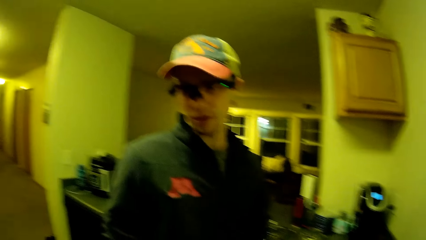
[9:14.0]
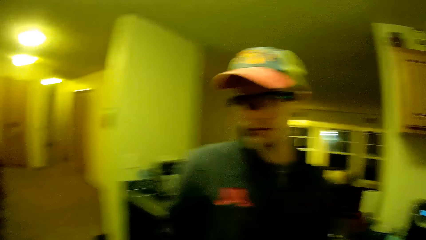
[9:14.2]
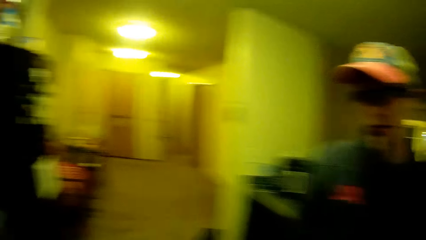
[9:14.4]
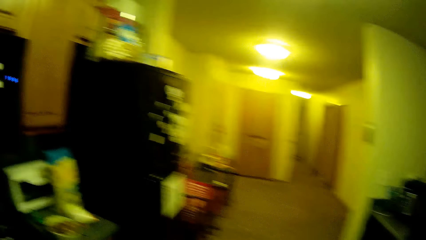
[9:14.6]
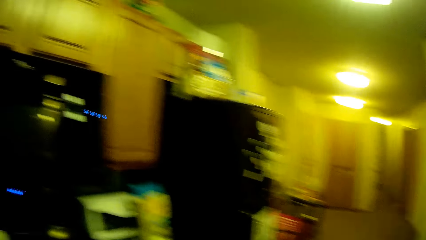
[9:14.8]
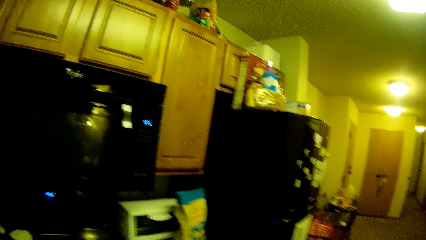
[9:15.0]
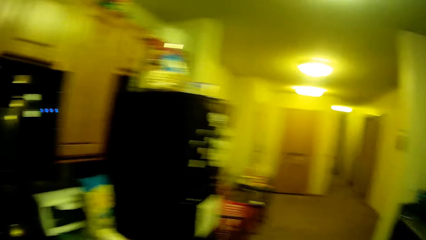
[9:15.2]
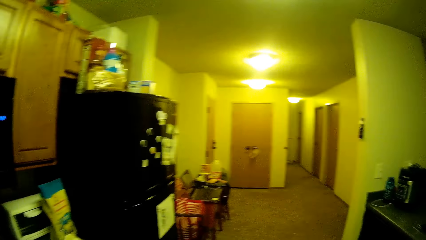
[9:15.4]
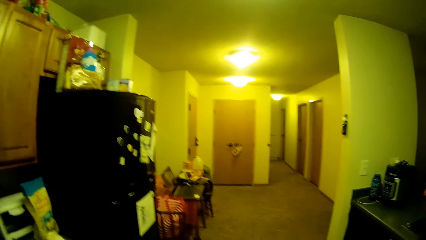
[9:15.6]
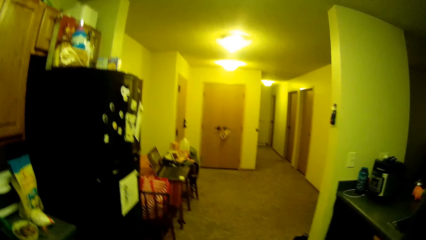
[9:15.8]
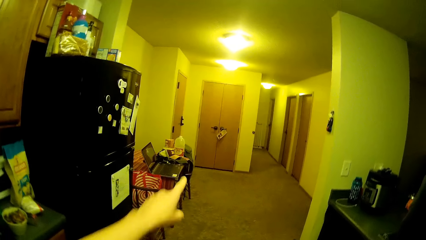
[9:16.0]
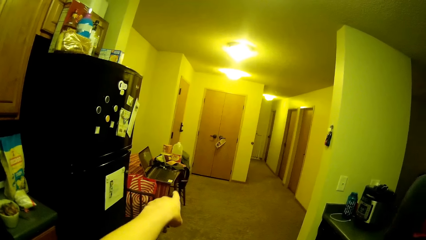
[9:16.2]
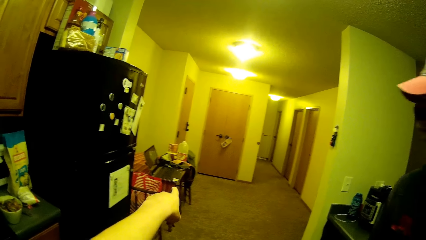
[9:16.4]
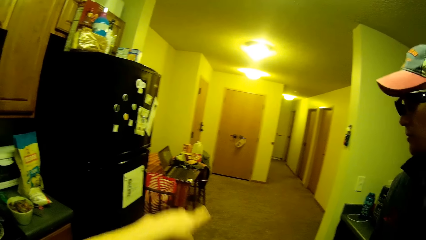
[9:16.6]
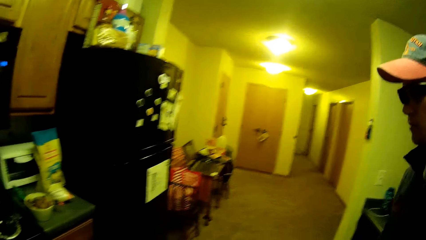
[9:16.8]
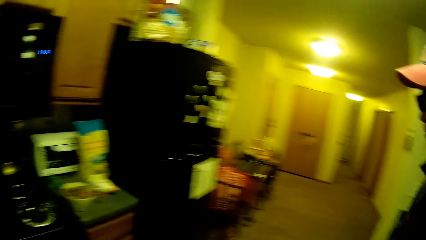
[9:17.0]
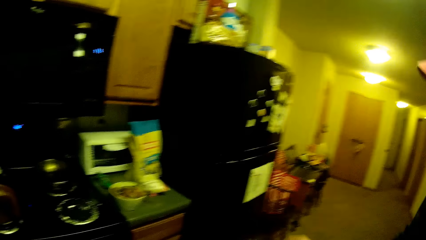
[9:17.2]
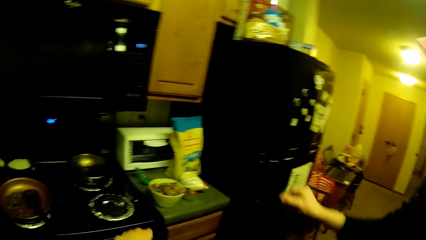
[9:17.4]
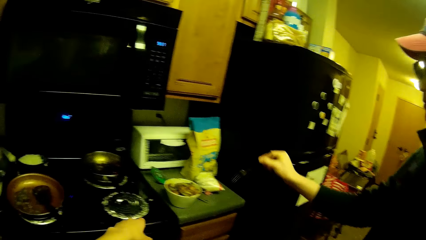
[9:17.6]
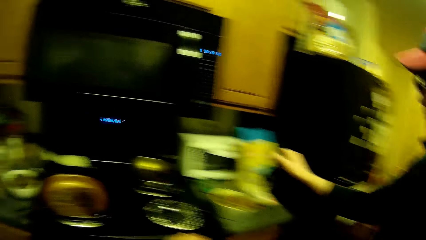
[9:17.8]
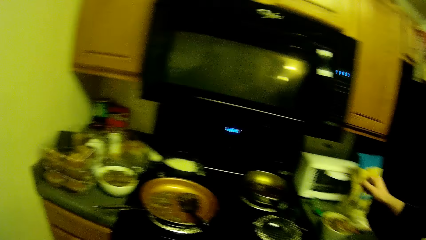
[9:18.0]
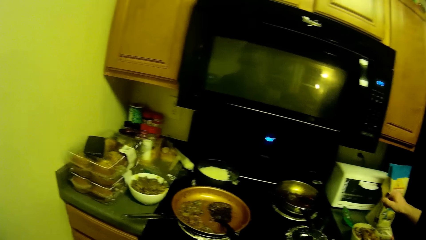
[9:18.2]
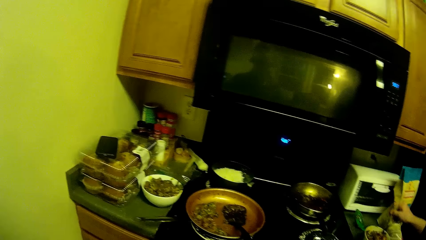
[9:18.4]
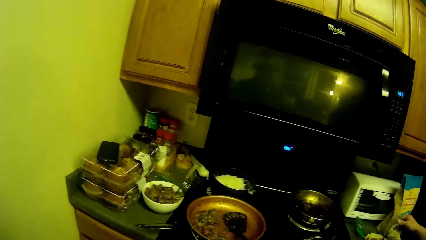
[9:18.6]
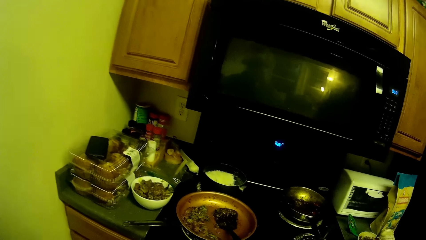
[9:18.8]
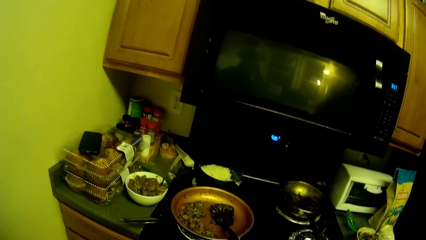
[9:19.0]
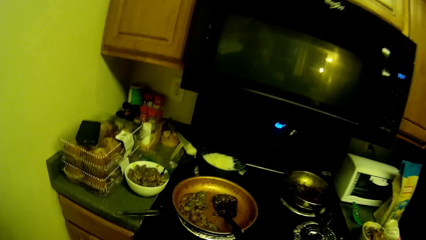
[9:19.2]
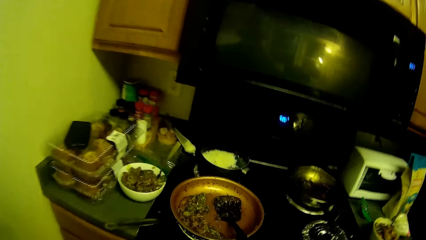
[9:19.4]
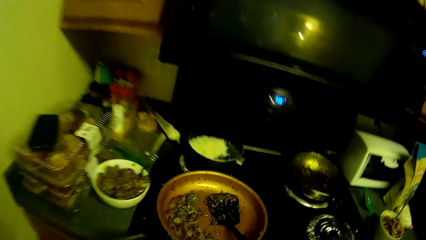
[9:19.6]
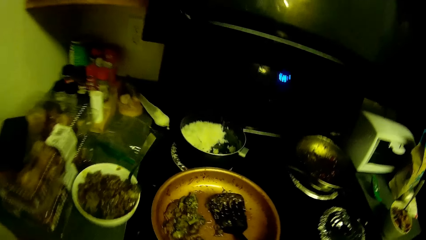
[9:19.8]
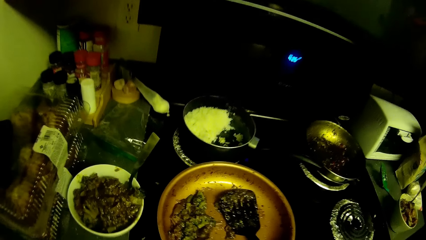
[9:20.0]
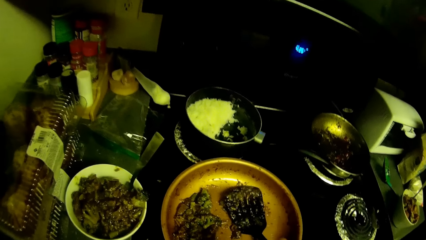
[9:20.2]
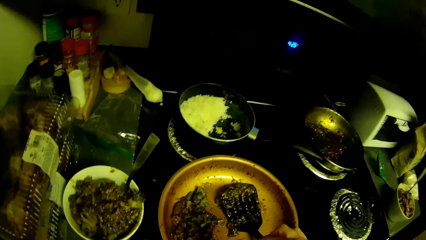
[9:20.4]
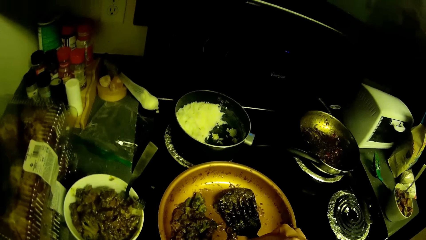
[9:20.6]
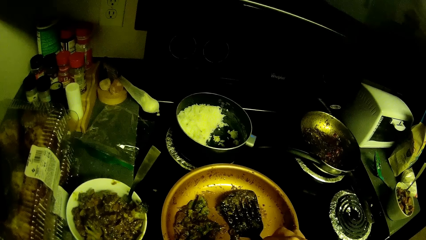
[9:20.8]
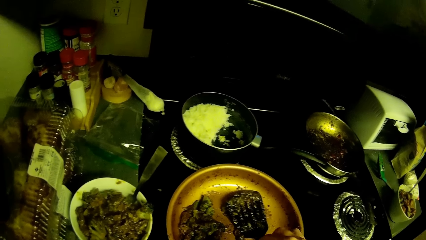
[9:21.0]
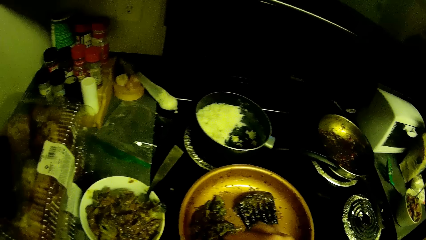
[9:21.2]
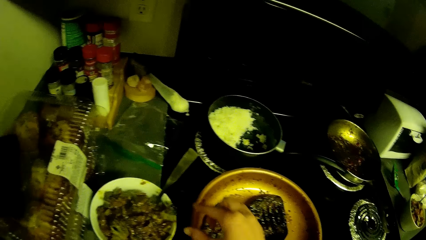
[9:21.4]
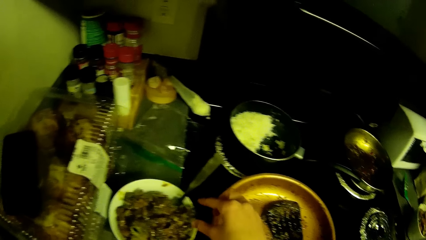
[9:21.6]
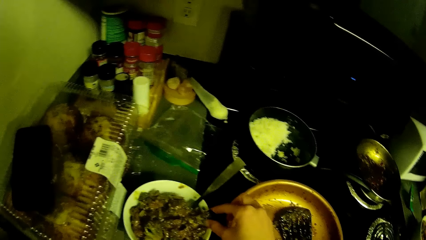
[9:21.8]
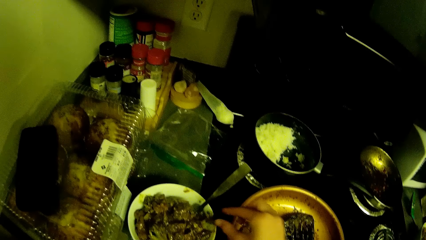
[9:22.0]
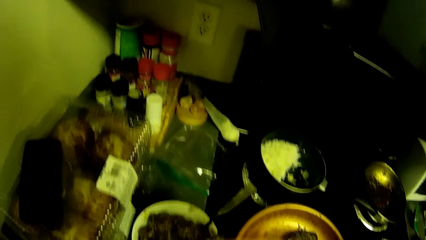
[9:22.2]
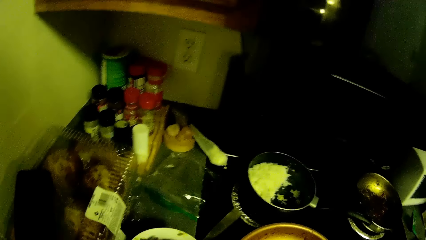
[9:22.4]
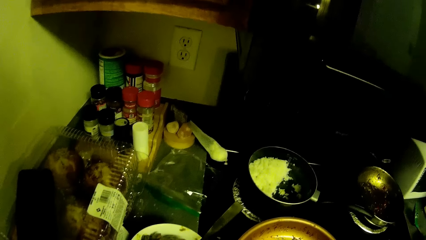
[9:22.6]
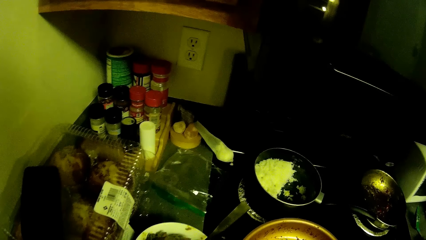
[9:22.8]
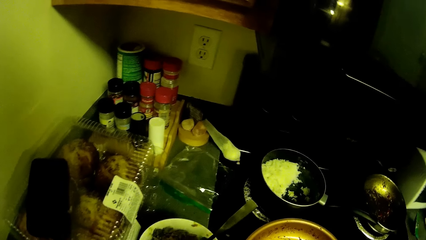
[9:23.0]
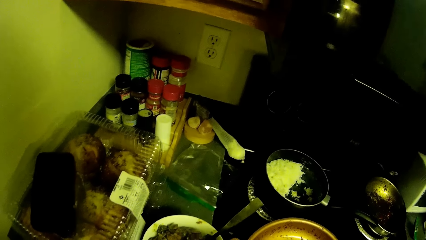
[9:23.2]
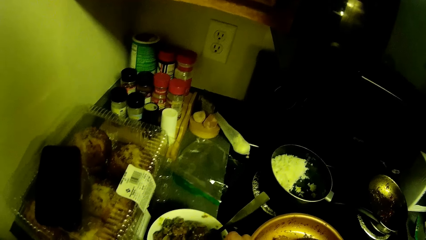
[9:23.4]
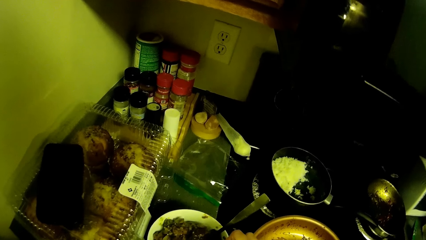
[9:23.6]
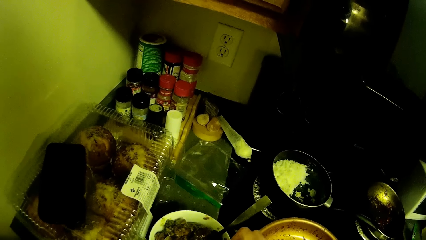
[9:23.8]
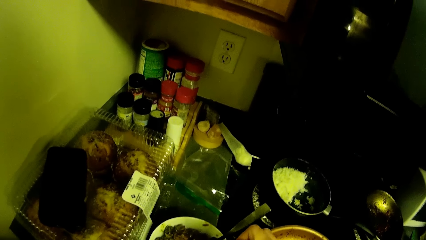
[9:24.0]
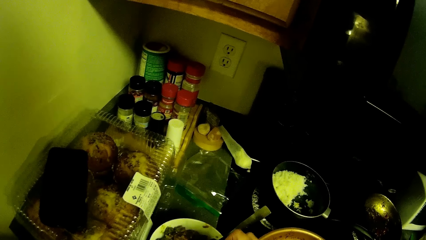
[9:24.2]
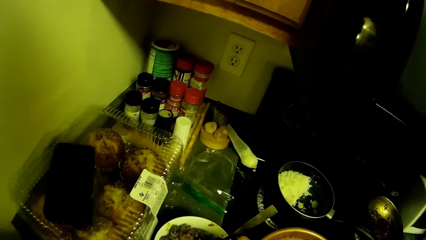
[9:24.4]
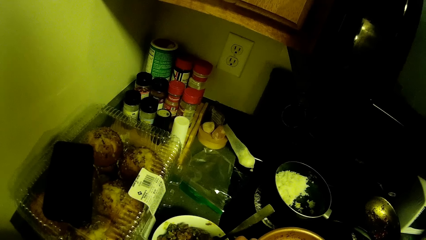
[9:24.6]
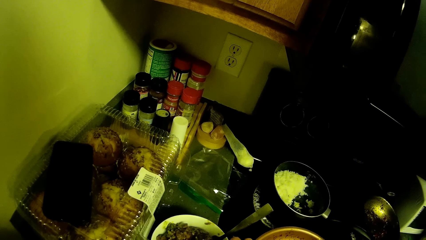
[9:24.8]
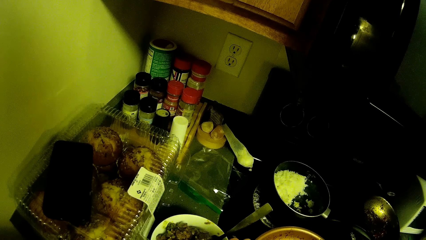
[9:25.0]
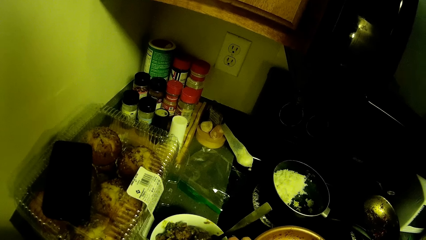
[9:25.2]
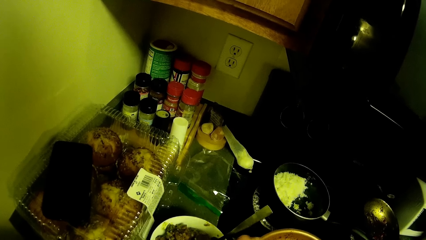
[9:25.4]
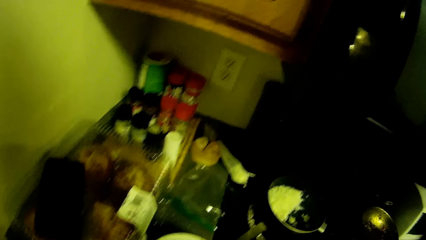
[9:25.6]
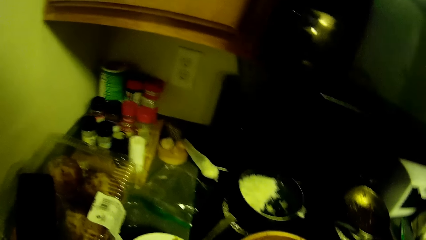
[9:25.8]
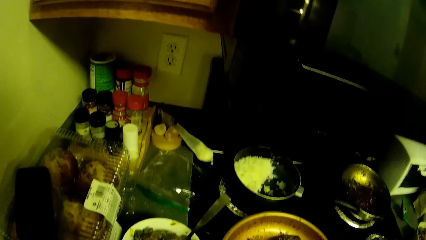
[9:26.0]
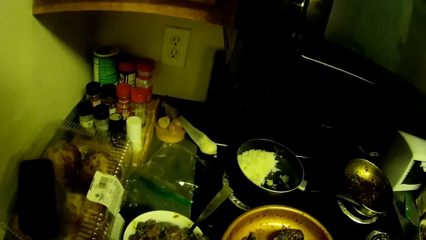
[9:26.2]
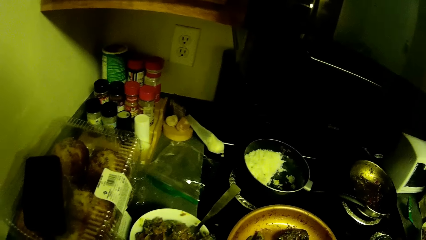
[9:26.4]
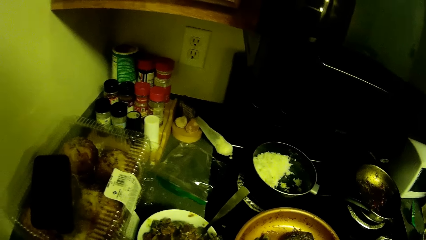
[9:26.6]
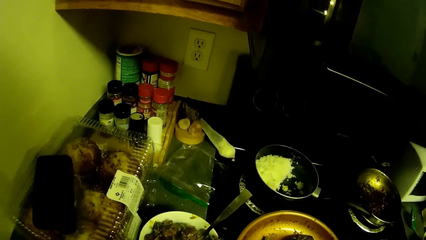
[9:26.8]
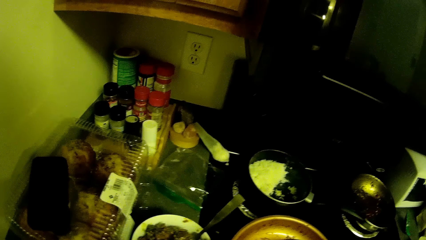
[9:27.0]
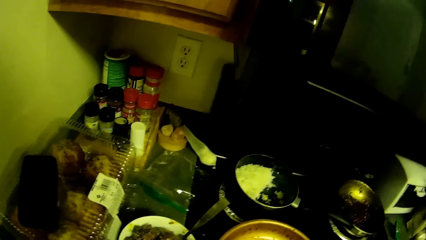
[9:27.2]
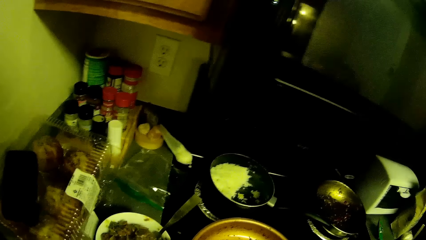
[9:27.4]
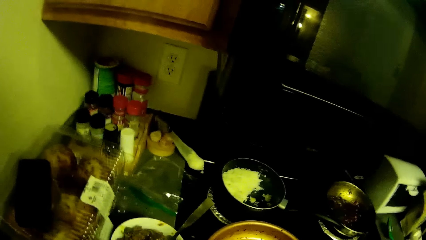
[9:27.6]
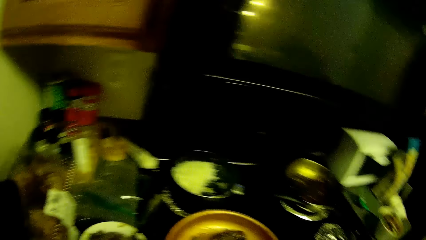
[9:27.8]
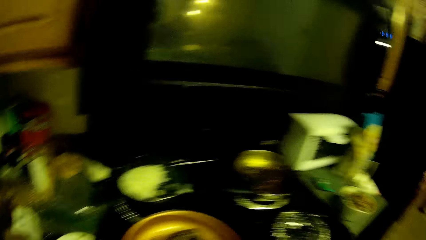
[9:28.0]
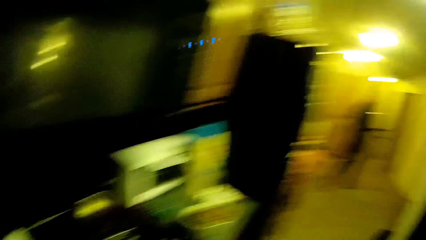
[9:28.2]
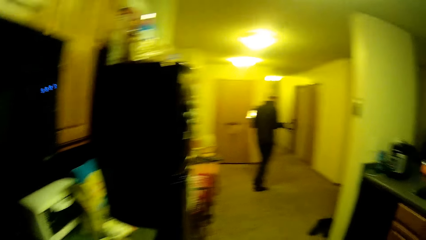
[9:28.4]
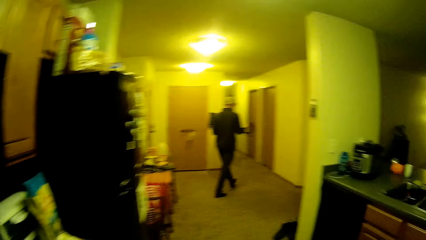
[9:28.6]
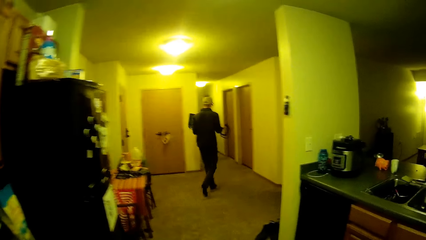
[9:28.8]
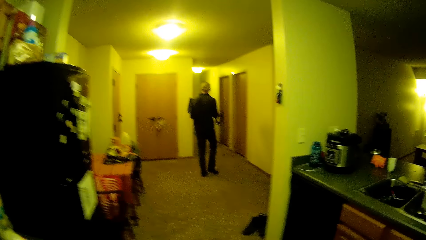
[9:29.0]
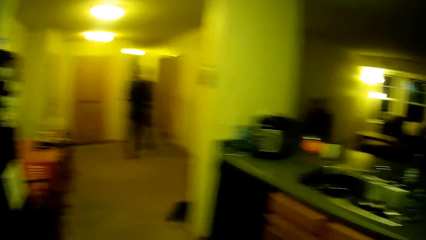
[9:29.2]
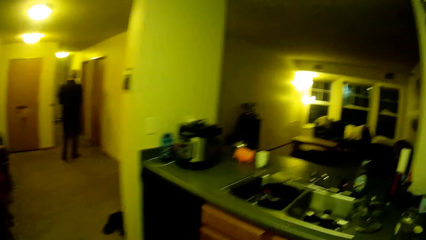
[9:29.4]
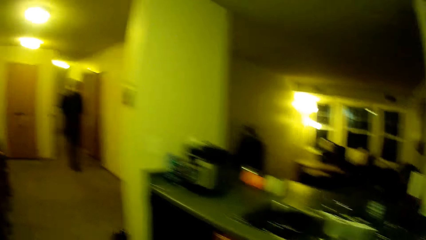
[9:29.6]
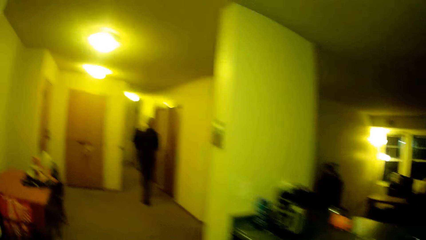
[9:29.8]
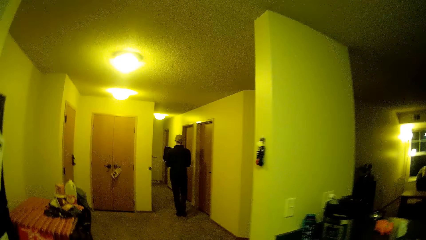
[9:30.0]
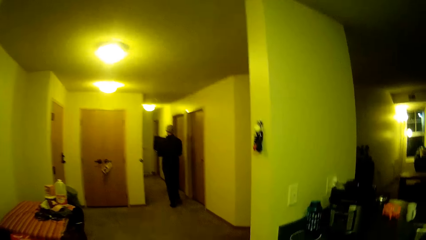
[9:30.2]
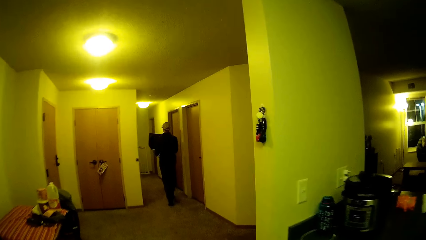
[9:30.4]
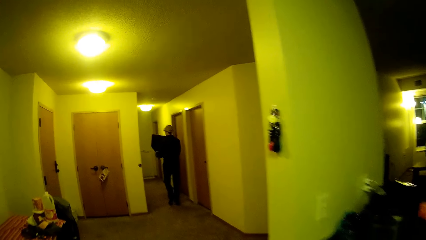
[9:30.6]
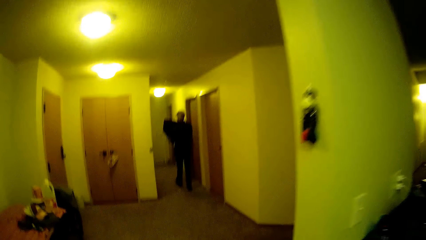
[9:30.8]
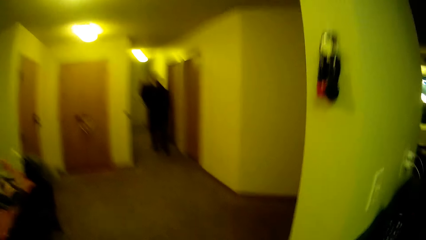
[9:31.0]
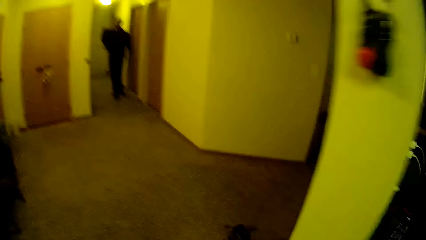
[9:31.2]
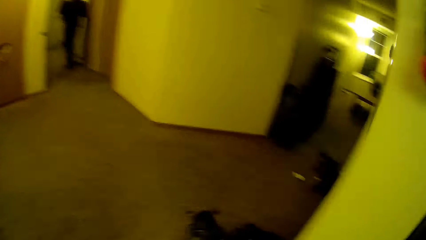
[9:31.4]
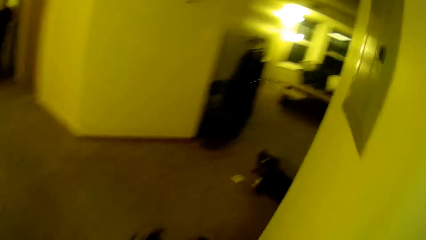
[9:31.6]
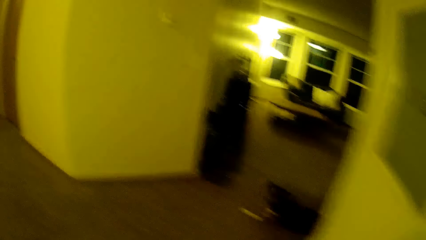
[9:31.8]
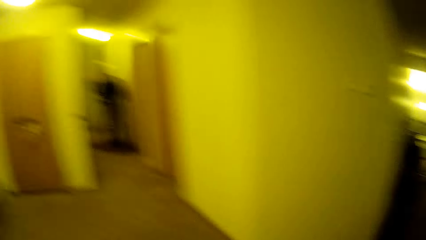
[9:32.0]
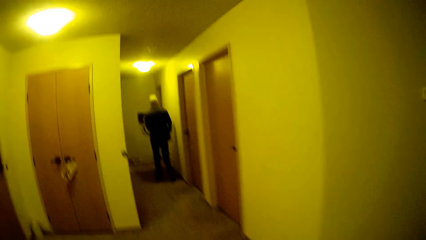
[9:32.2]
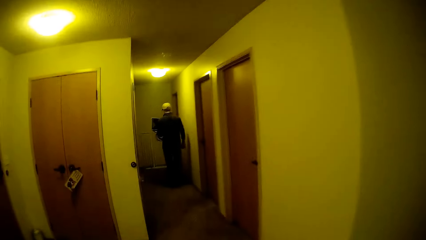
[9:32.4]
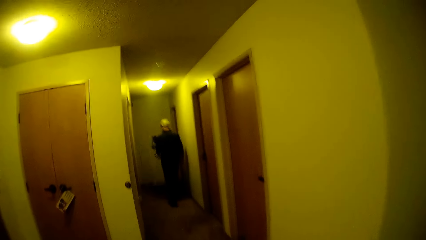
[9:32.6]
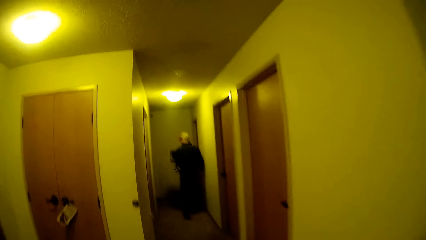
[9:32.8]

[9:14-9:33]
The camera wearer looks around. He gestures using his hand. He stares at the stove. A person dips the fork in the plate. The camera wearer eats food. He picks food from the plate. He looks around. He walks around the apartment. The person walks.
